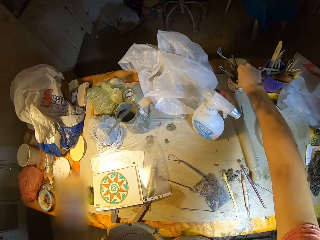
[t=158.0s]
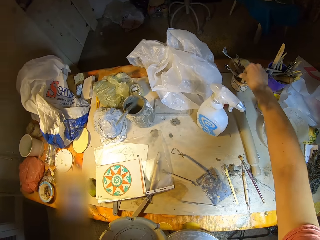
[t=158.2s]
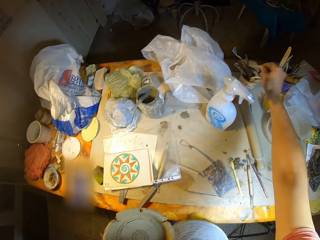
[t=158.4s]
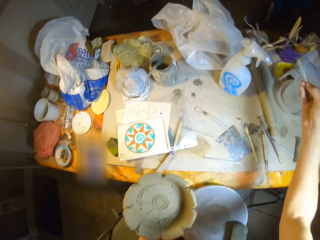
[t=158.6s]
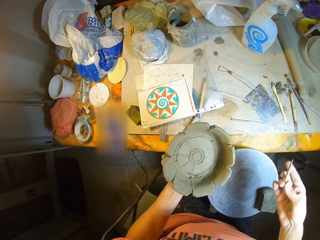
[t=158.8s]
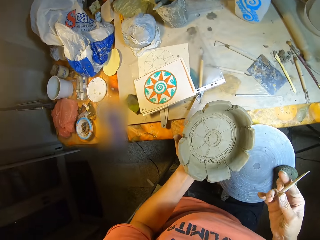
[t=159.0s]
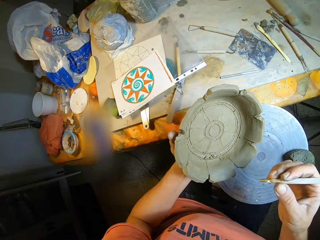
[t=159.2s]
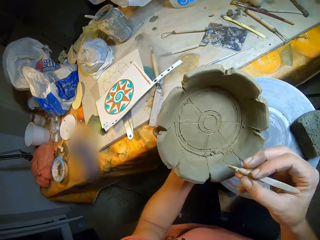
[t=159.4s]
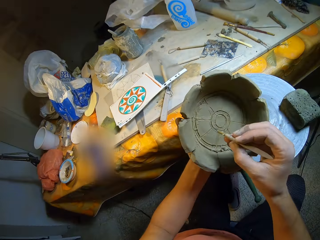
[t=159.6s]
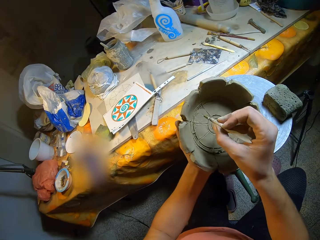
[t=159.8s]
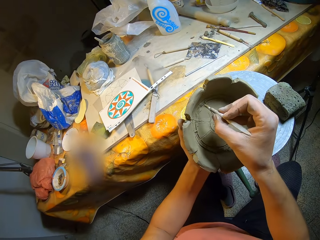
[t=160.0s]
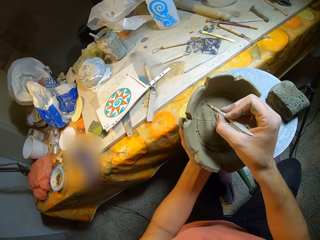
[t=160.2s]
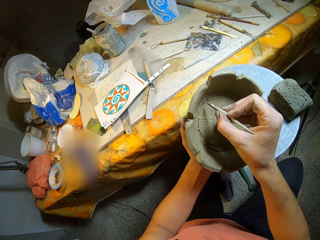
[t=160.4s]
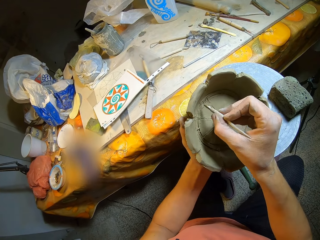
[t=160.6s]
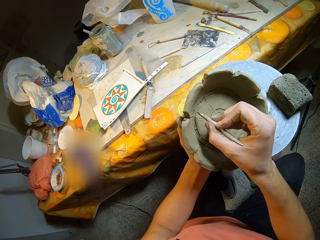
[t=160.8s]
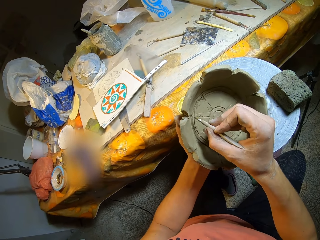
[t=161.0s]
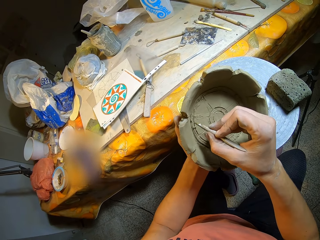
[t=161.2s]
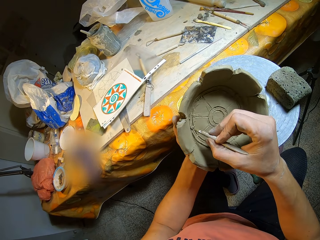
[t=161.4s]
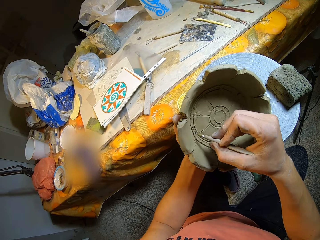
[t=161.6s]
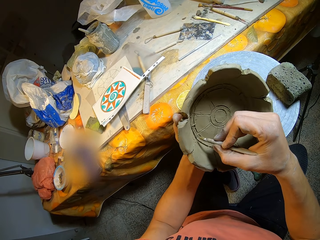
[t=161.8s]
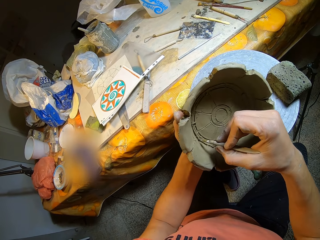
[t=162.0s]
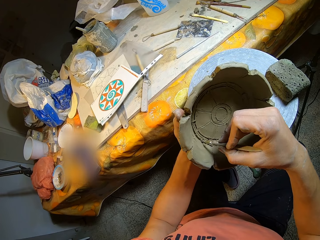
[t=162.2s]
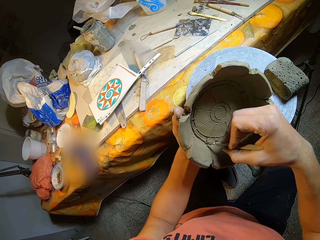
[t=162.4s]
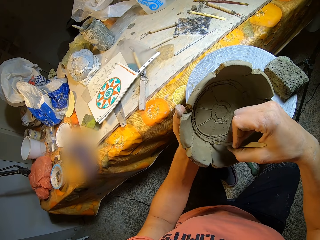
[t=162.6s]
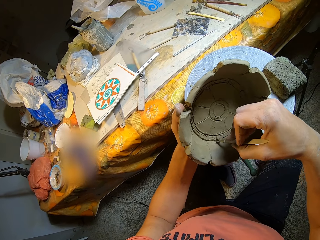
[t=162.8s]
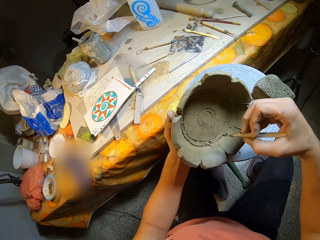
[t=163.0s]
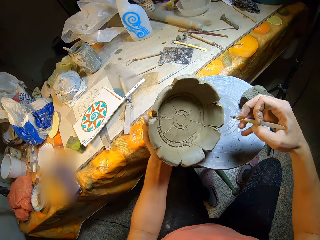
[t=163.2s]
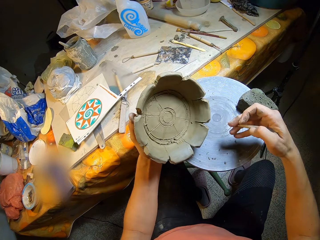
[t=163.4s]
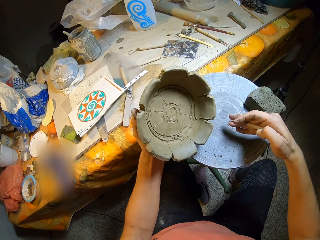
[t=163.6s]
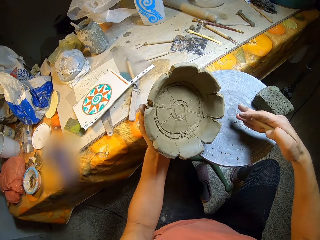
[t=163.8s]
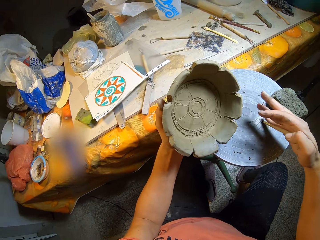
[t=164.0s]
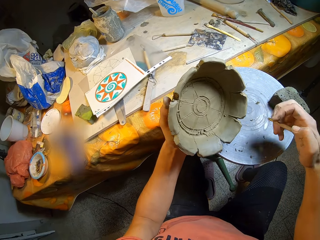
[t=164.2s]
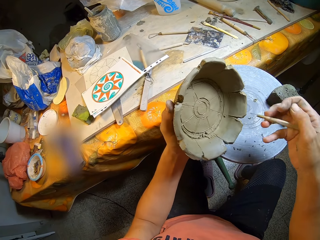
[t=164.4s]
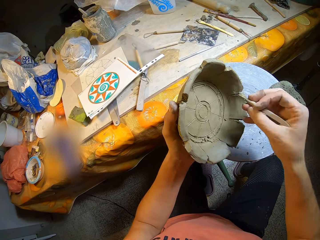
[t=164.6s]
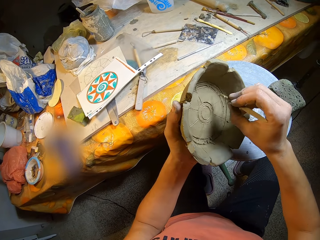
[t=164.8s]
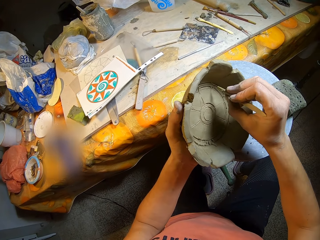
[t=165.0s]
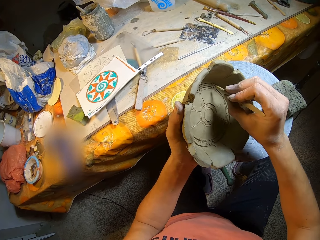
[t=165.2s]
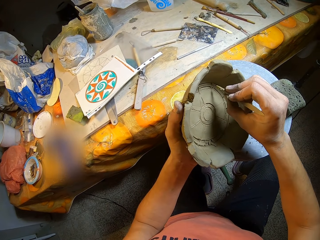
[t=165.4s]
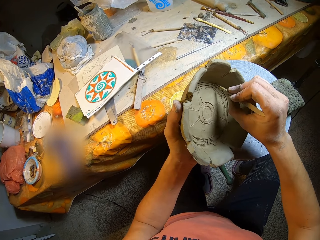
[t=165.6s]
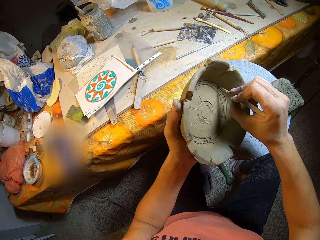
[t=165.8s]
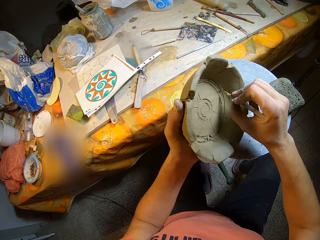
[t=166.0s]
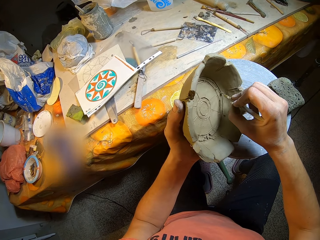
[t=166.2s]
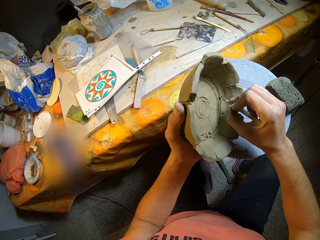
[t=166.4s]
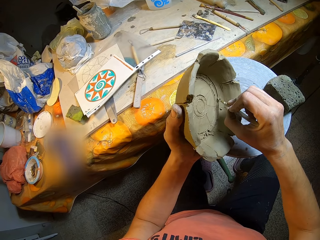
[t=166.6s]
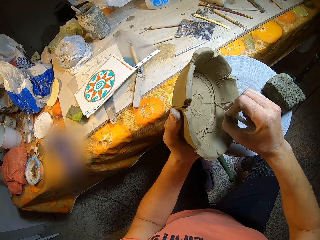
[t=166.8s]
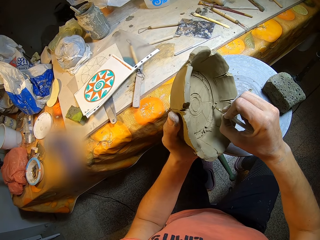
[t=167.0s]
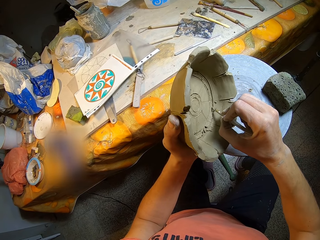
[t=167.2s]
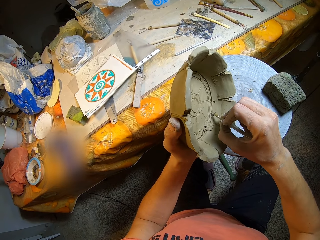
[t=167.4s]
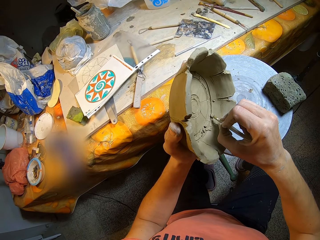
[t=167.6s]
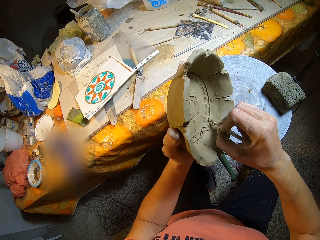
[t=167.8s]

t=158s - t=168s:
The camera wearer picks up a pottery needle or pencil from the mug on the table with her left hand. She draws on a clay model with the pencil. She carves a design in the pottery piece on her left hand with the pottery needle in her right hand. She removes clay particles from the pottery needle in her right hand with her right hand. She drops down clay. She carves a design in the pottery piece on her left hand with the pottery needle in her right hand. She draws on the clay model with the pencil.

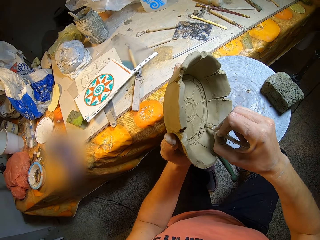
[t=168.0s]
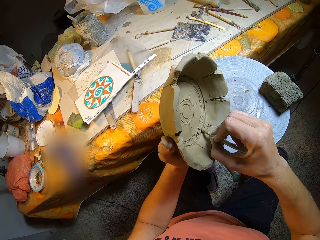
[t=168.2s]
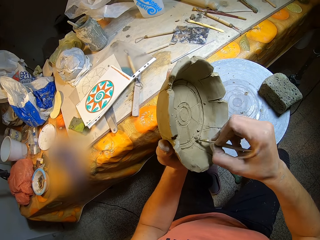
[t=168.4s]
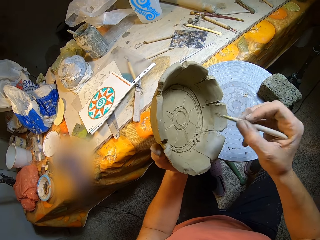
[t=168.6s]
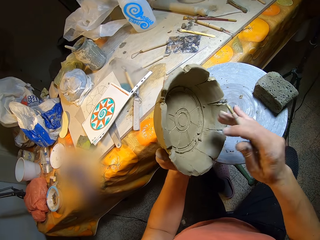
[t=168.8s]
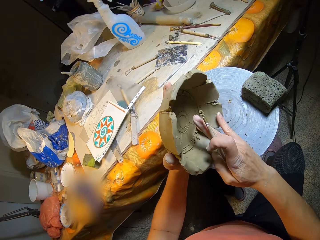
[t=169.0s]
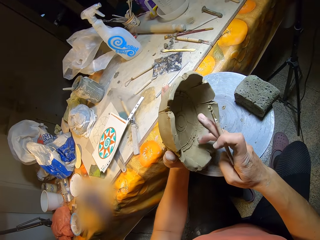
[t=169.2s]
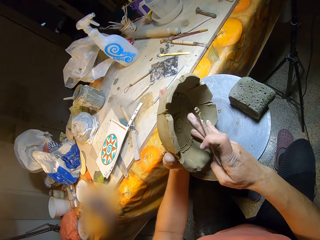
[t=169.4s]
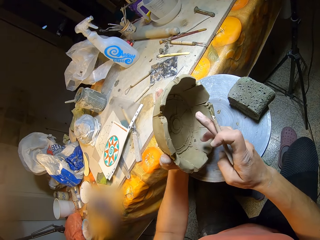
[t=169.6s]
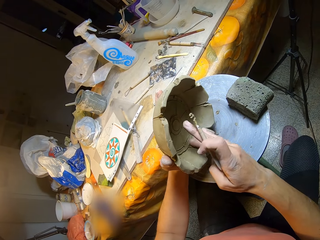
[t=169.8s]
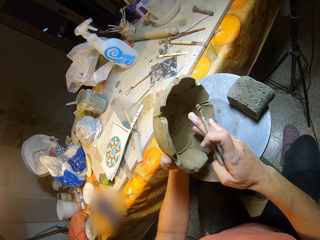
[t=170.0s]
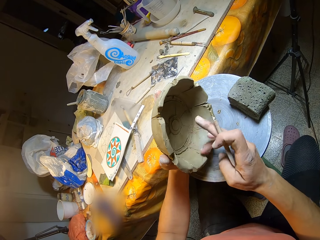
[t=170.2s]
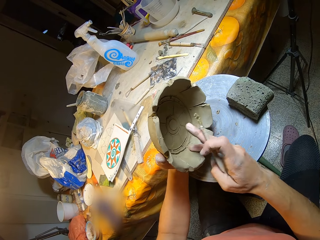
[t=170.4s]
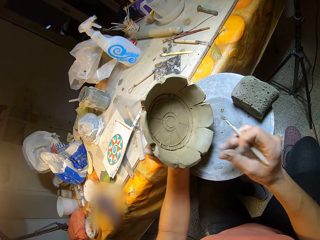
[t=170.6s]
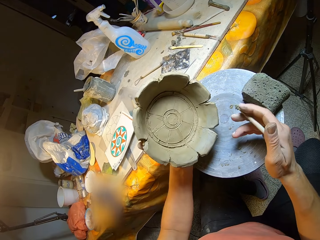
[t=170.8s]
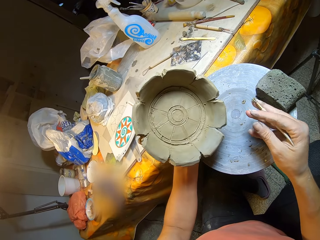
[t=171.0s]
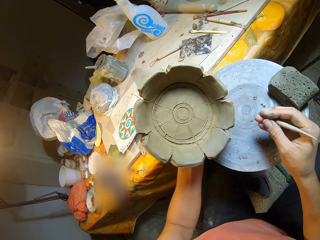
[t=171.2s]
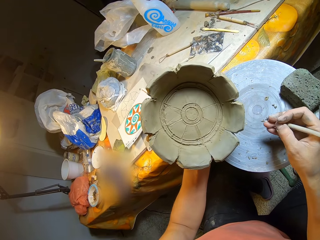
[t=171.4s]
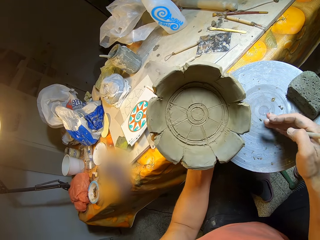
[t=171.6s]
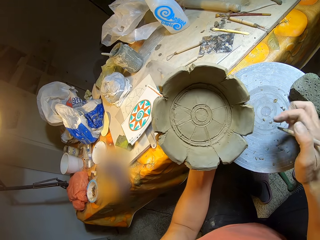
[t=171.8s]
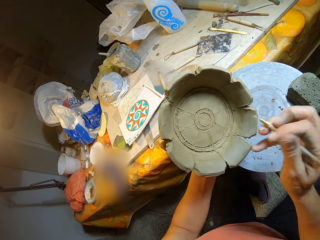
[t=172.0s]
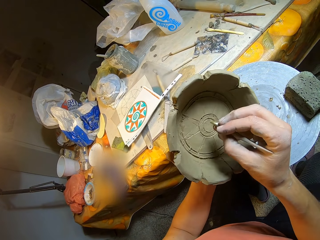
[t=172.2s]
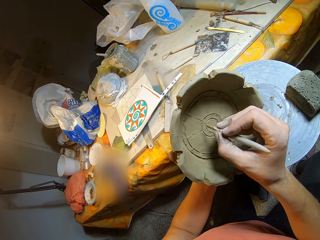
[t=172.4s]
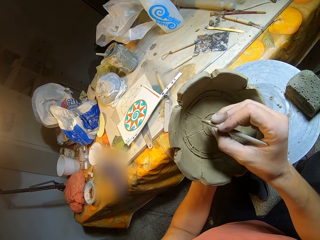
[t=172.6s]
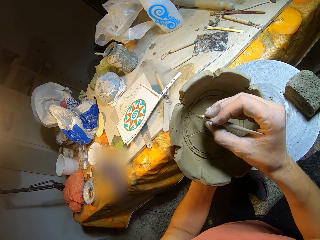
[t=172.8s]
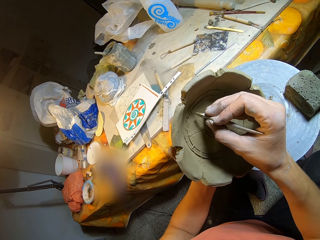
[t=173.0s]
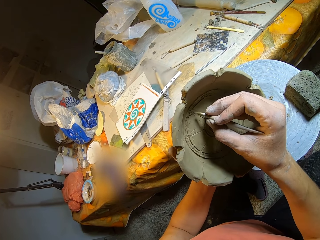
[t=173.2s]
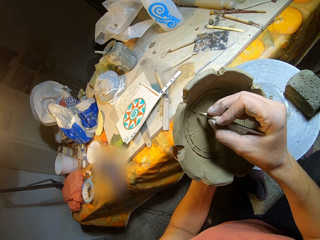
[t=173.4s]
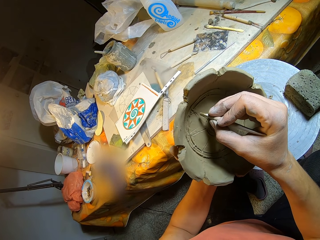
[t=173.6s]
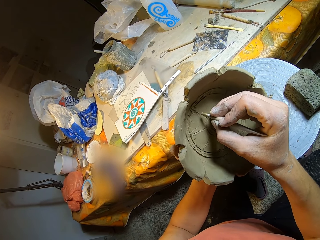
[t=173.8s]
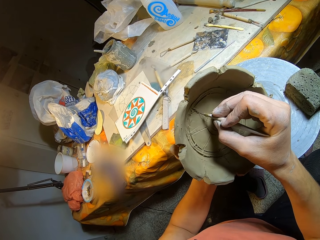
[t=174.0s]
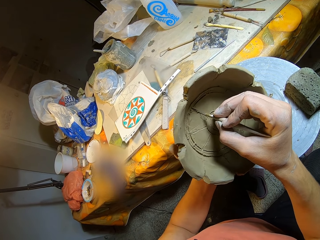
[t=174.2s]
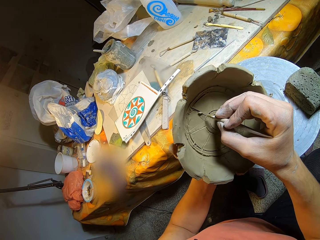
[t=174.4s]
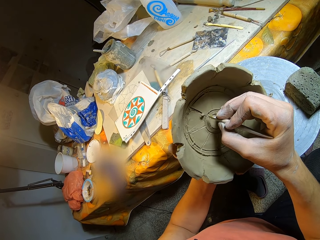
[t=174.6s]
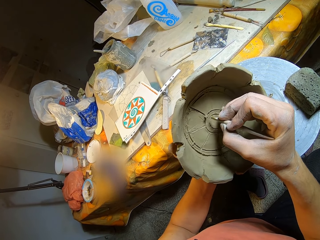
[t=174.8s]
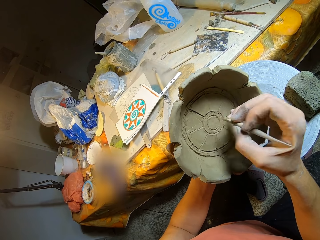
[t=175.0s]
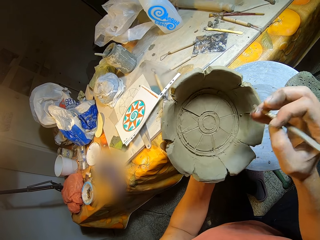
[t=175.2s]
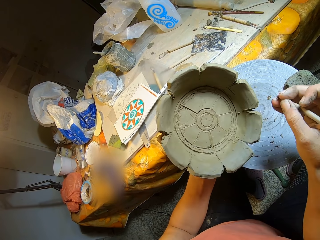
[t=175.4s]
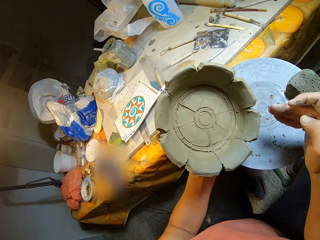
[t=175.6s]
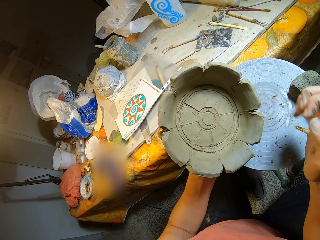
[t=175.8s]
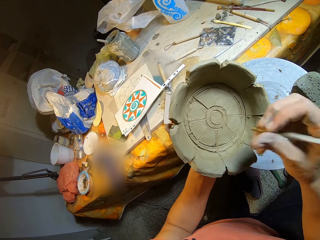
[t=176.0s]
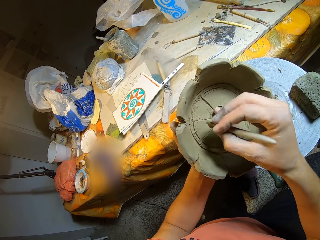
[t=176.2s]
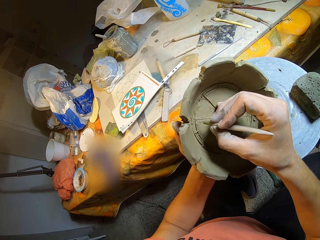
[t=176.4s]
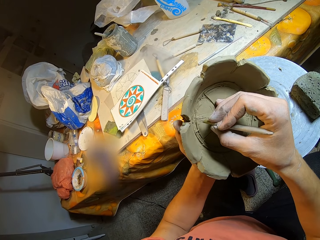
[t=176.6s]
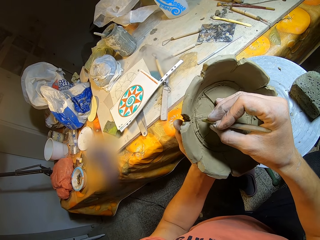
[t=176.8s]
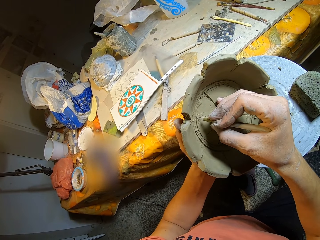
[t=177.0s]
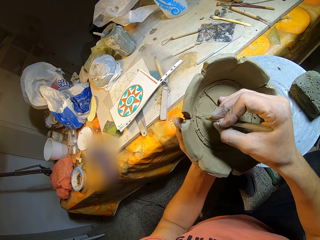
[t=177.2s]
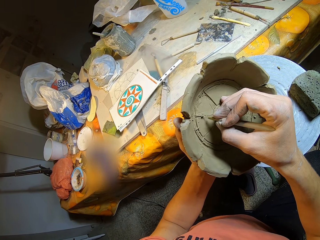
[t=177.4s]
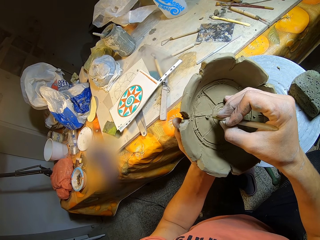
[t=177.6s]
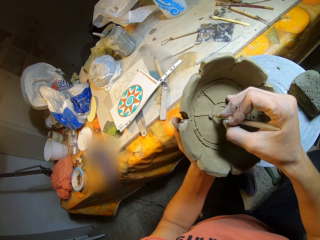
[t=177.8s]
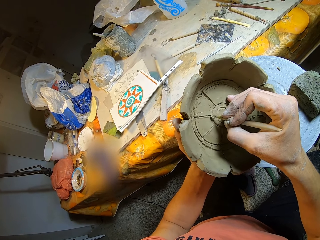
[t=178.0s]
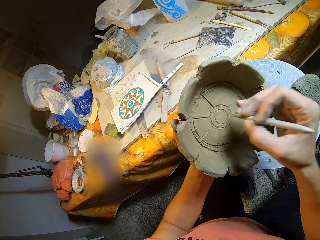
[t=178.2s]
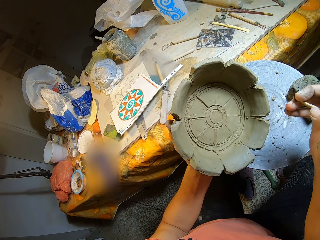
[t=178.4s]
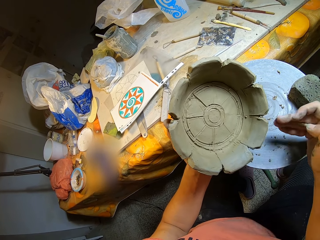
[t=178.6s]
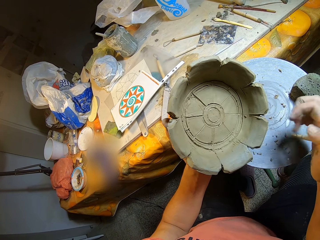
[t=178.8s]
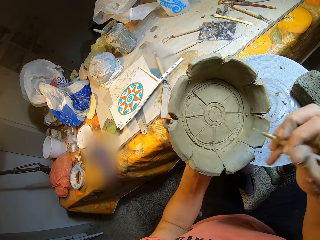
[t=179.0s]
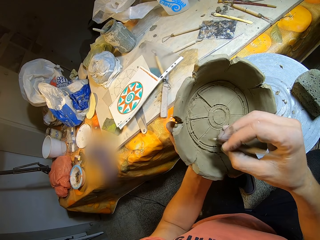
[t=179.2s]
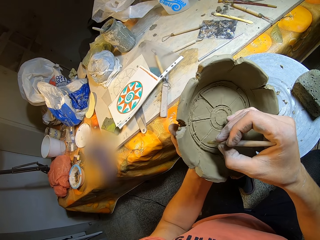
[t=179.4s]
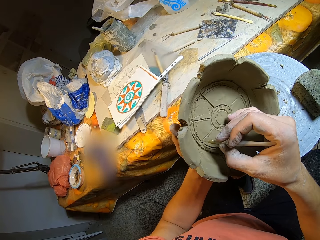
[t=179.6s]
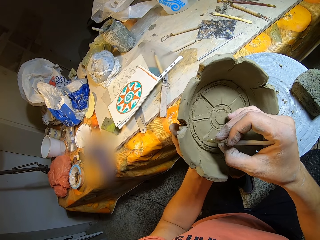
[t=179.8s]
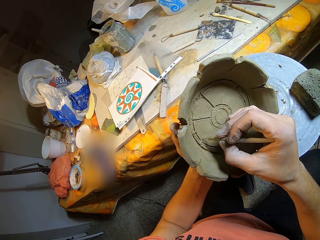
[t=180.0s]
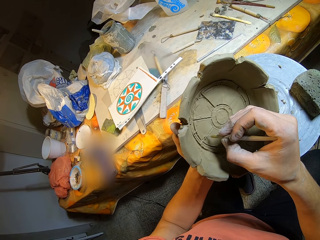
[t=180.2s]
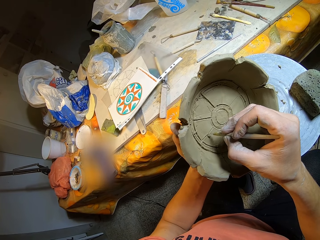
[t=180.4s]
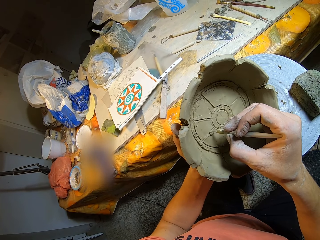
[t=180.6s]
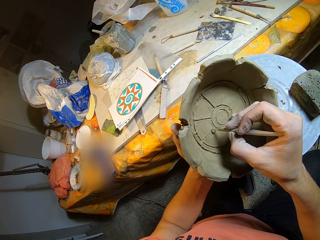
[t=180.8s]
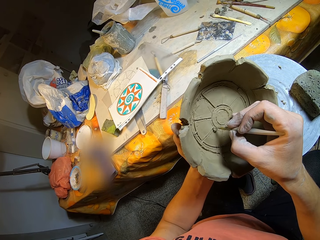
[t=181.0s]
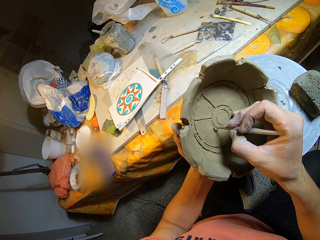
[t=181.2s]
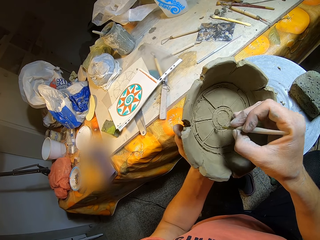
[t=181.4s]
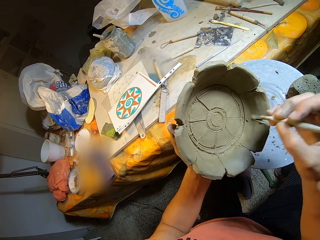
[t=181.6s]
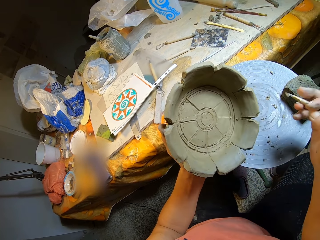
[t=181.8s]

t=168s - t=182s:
The camera wearer cleans the pottery piece or clay model on her left hand with her right hand. She removes clay particles from the pottery needle in her right hand with her right hand. She carves a design in the pottery piece on her left hand with the pottery needle in her right hand. She draws on the clay model with a pencil. She drops down clay from the pencil. She removes clay particles from the pottery needle in her right hand with her right hand. She carves a design in the pottery piece on her left hand with the pottery needle in her right hand. She draws on the clay model with the pencil. She removes clay particles from the pottery needle in her right hand with her right hand. She carves a design in the pottery piece on her left hand with the pottery needle in her right hand.
